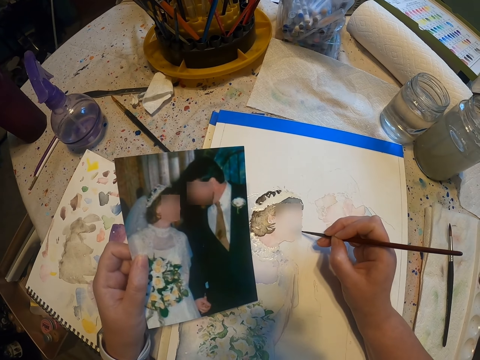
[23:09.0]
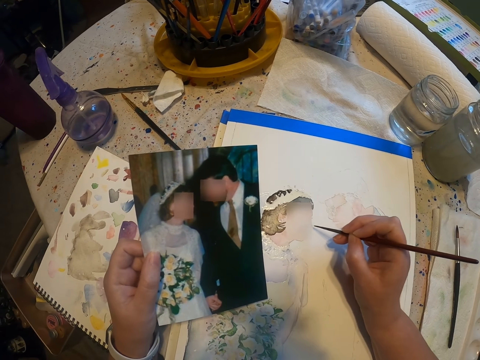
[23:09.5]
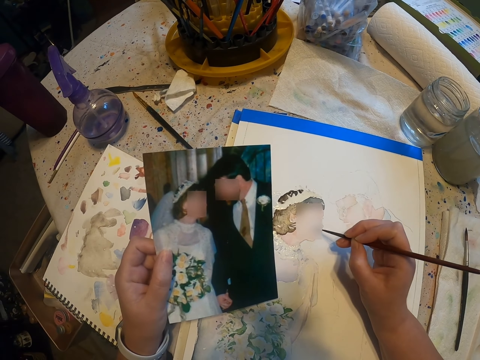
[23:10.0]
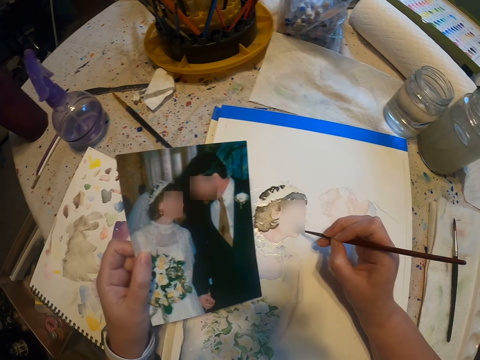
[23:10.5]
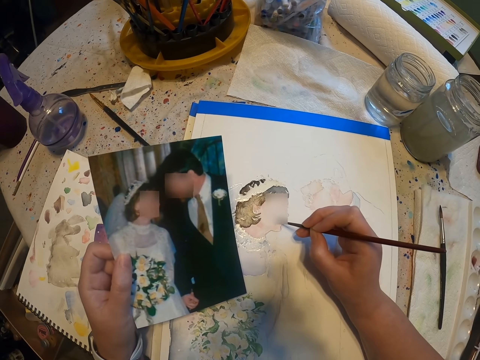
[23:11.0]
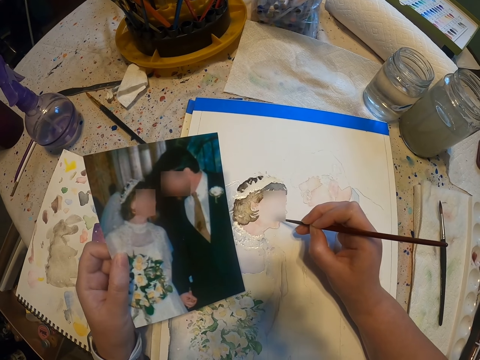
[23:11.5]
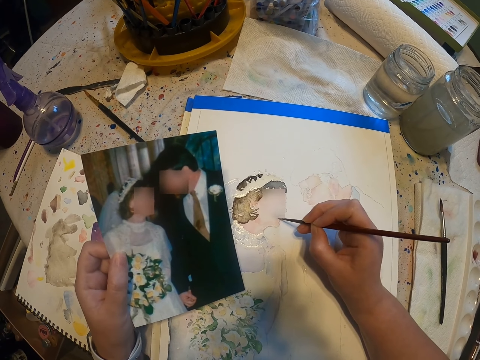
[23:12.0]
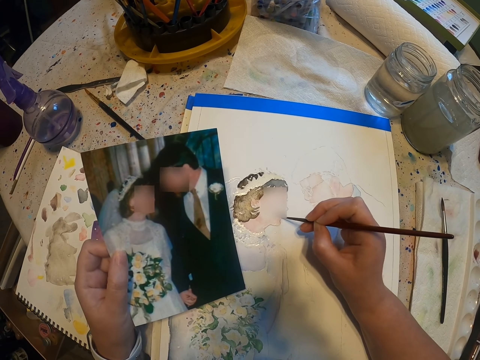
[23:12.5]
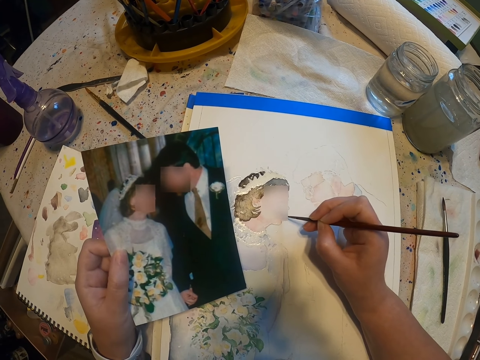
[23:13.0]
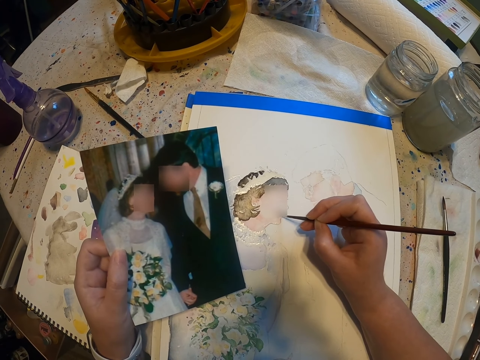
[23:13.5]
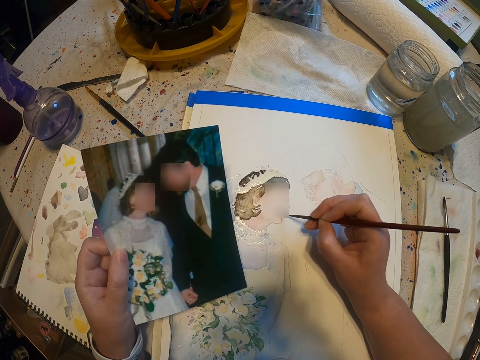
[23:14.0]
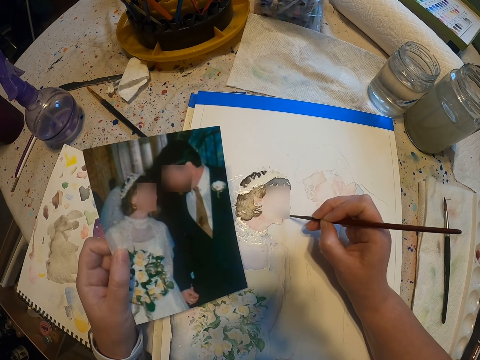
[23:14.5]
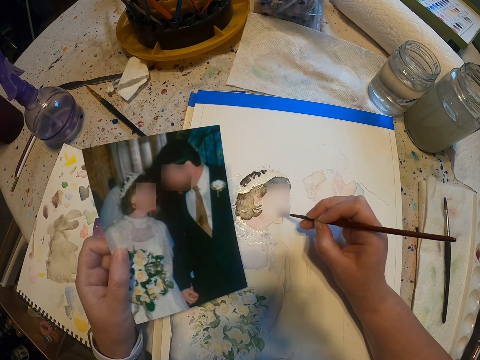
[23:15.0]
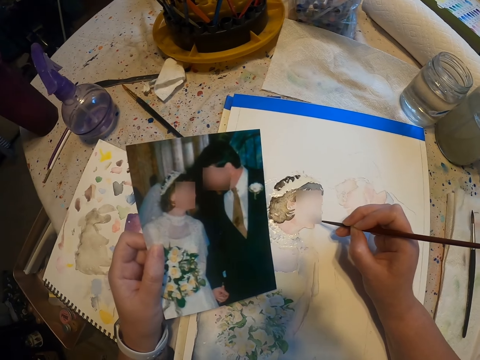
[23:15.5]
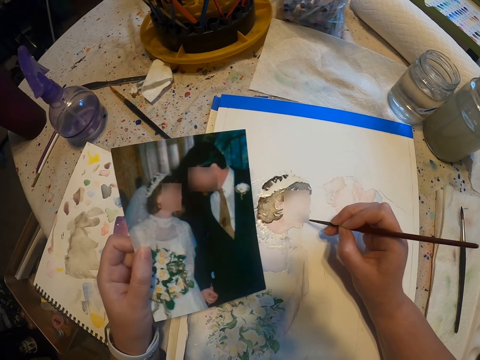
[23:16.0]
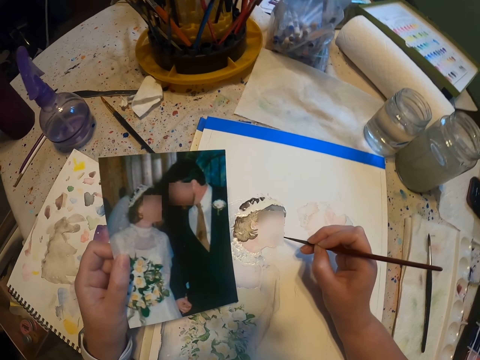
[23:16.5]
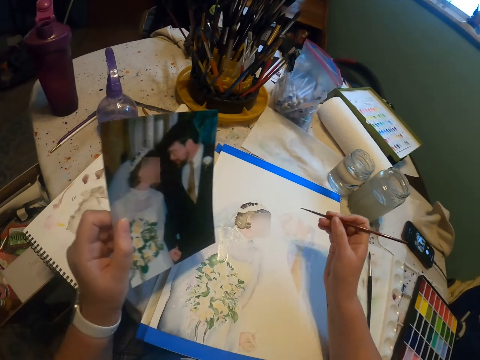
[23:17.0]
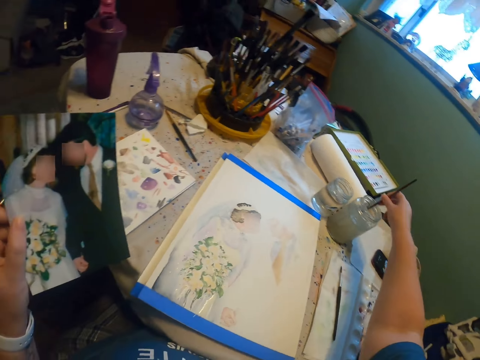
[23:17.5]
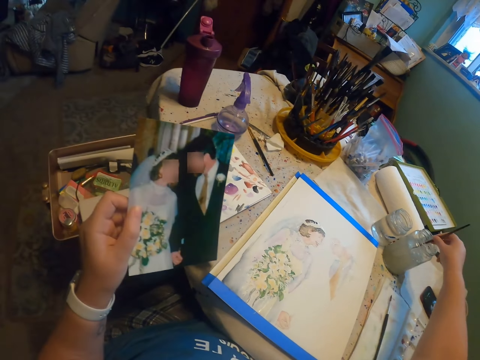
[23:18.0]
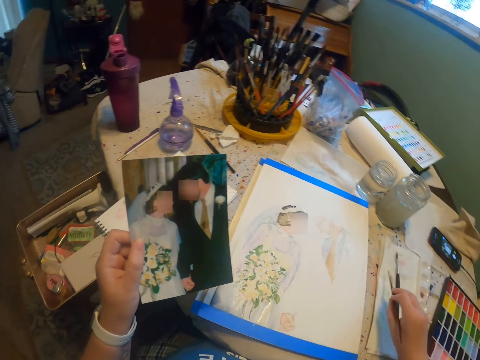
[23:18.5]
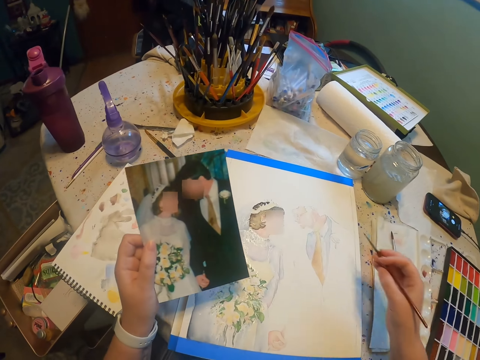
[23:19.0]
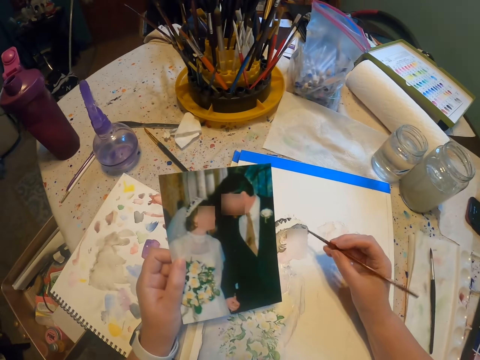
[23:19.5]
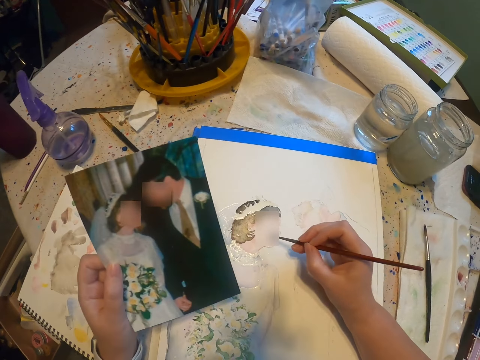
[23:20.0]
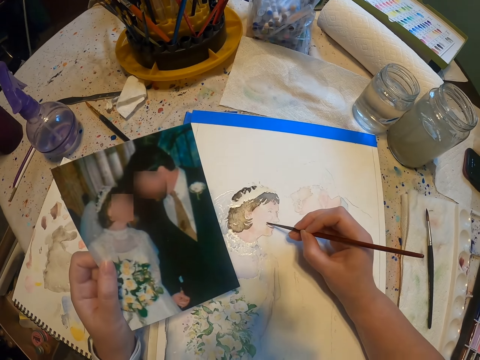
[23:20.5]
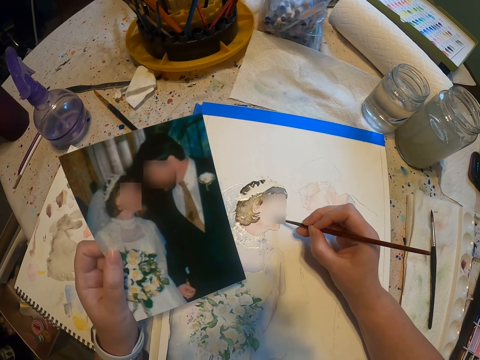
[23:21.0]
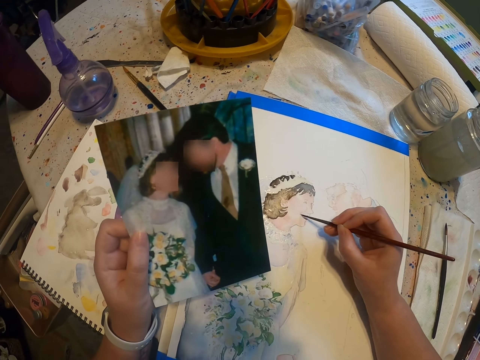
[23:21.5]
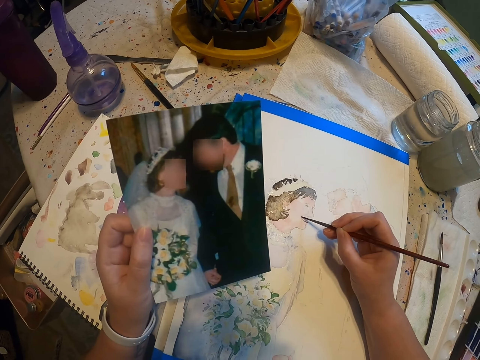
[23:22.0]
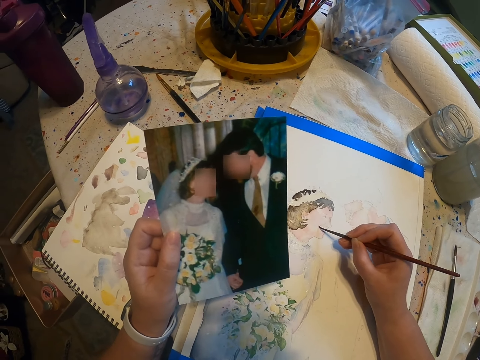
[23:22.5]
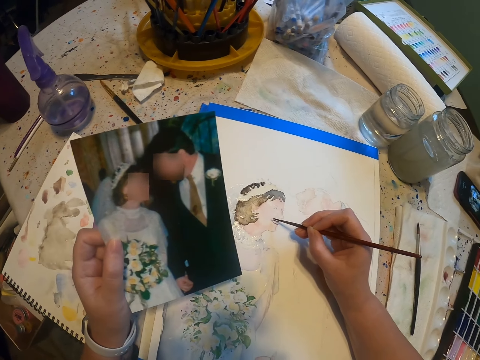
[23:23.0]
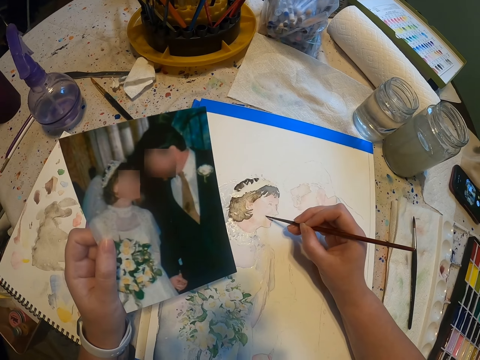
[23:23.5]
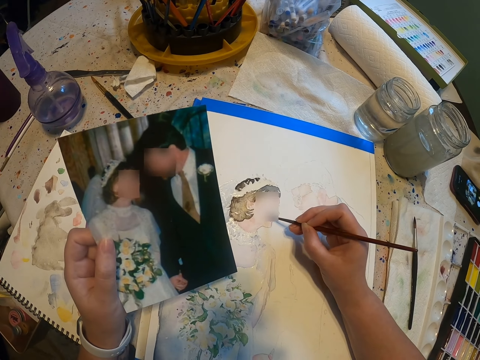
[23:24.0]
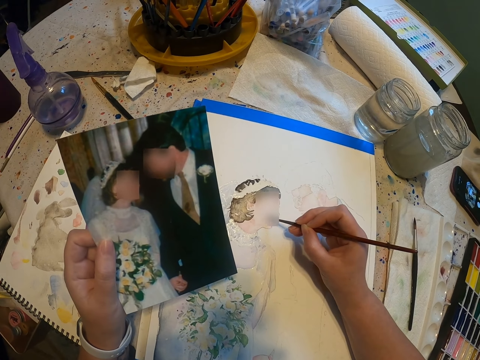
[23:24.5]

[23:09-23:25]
The camera wearer dips the paint brush in a water color in the container. They reduce the paint from the paint brush. They paint the sketch on the paint paper with the brush.

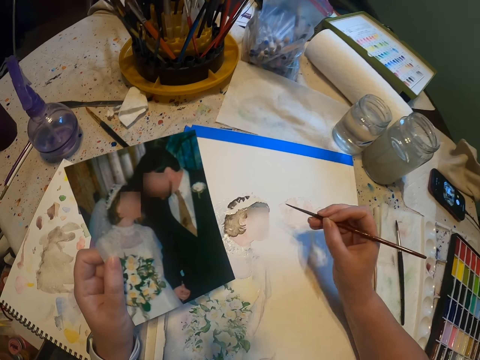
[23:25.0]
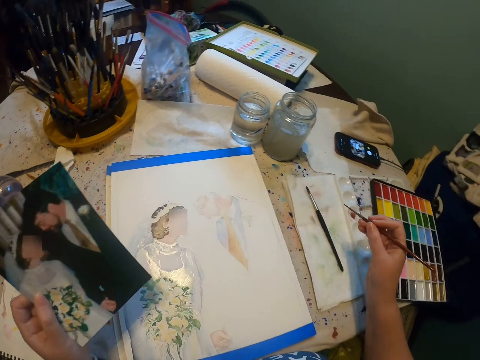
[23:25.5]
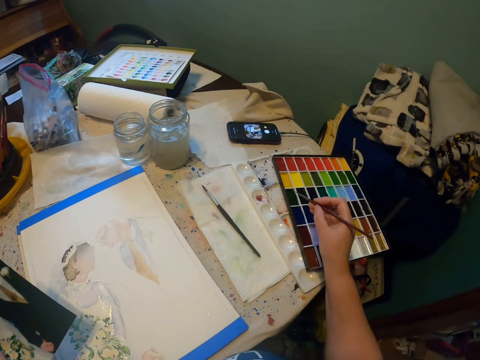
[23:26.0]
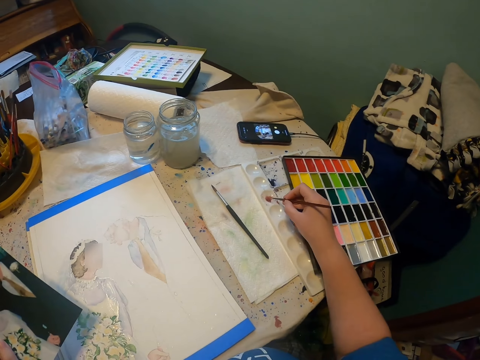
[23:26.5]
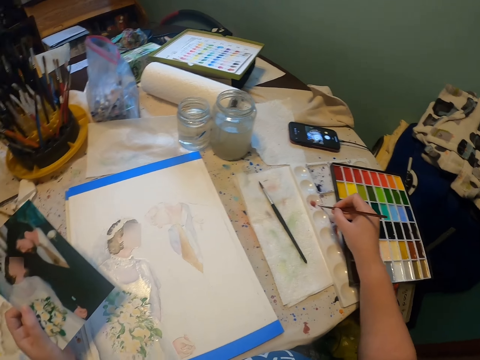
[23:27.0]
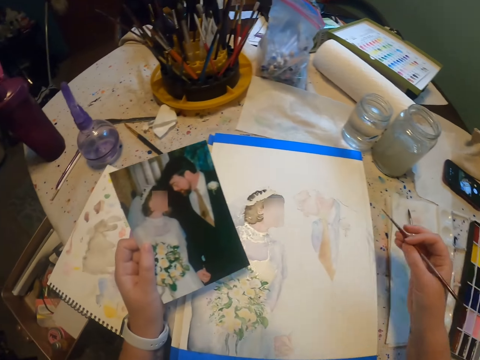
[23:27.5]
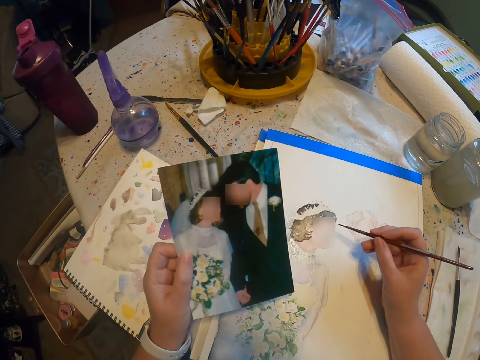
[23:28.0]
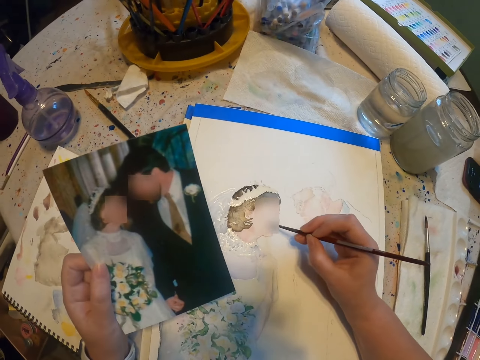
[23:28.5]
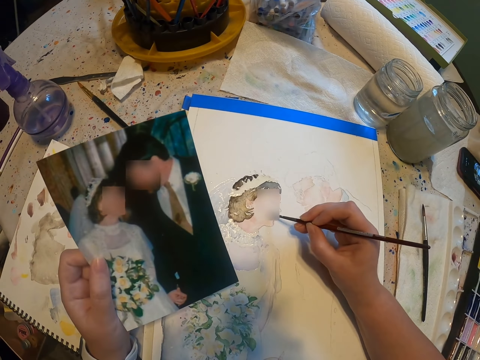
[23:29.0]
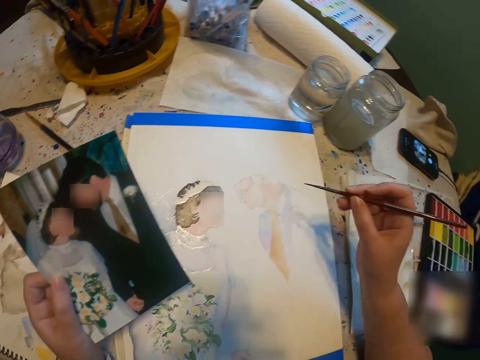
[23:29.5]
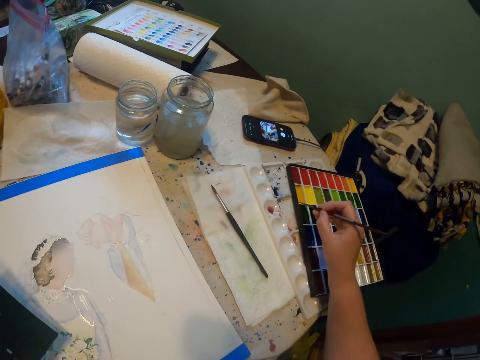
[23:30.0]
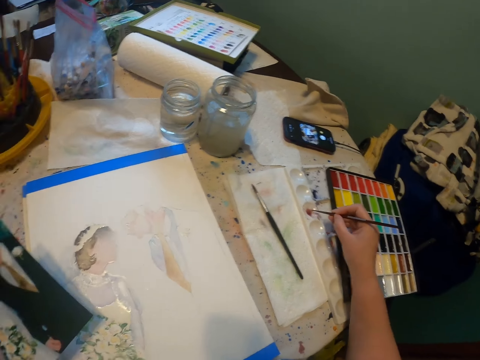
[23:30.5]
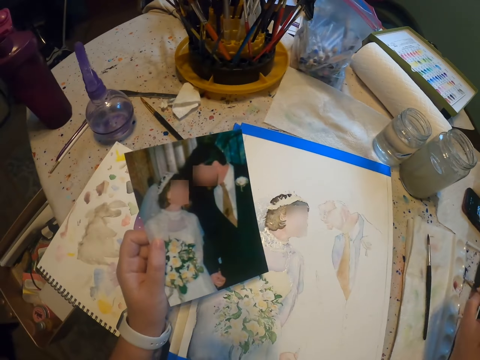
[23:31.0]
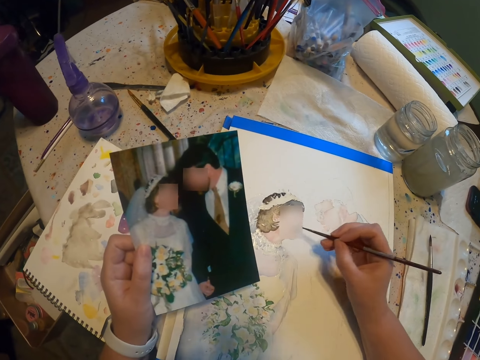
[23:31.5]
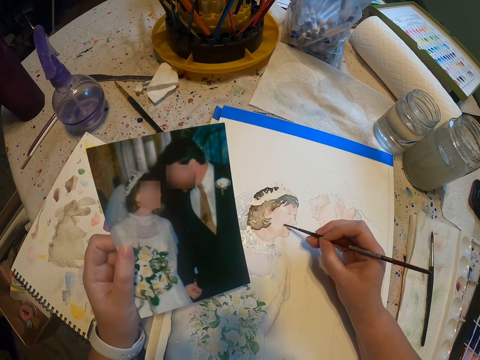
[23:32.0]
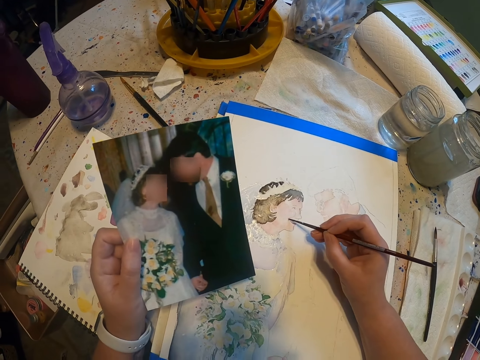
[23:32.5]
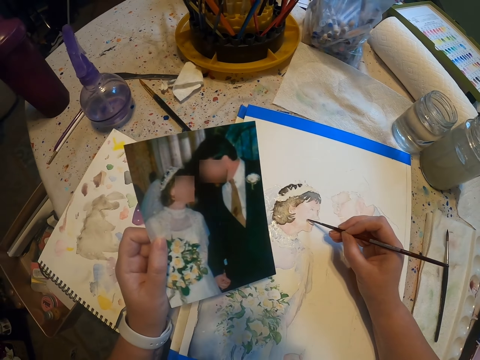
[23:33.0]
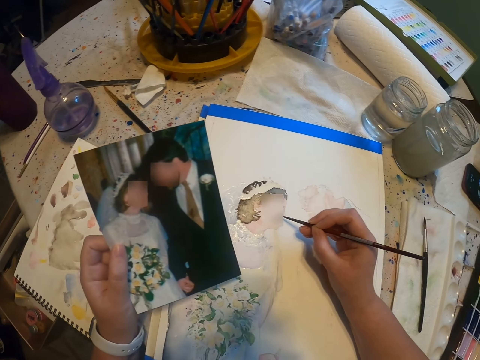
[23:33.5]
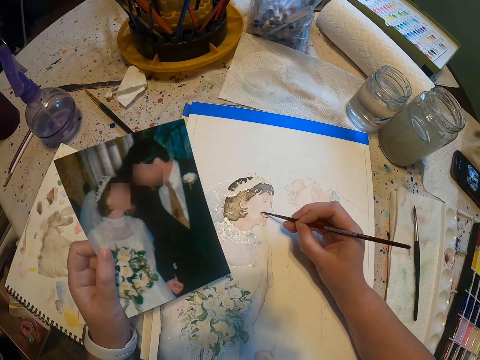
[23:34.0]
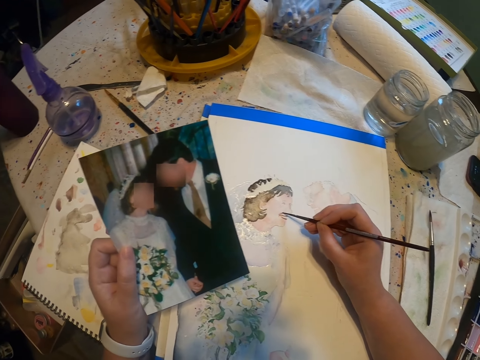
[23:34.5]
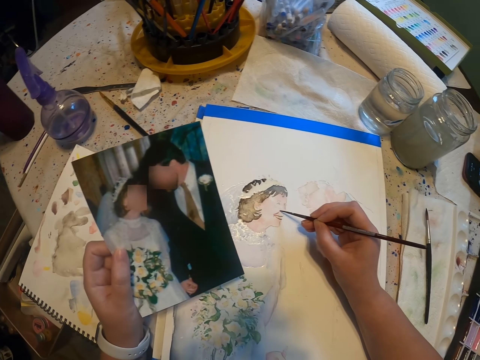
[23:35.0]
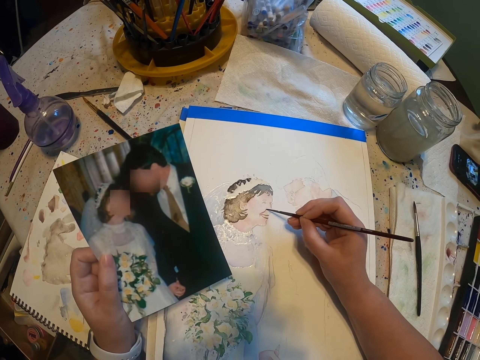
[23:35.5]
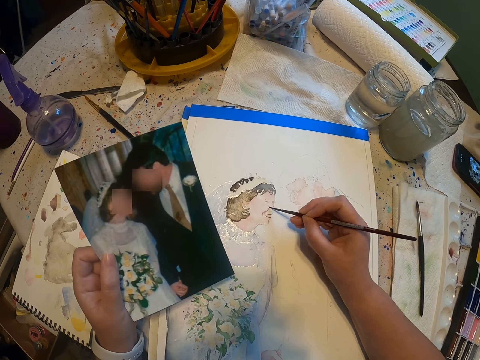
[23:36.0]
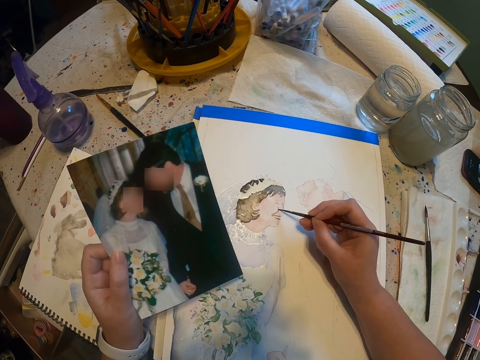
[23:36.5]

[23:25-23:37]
The camera wearer adds paint on the paint brush. They rub the brush in the paint. They paint on the paint paper. They add paint on the paint brush. They paint the sketch with the brush on the paint paper.
